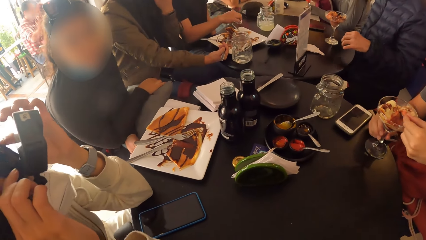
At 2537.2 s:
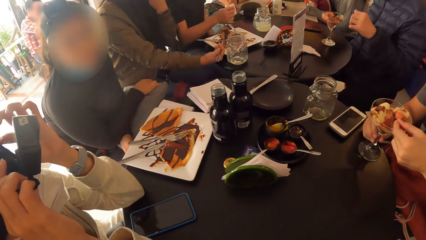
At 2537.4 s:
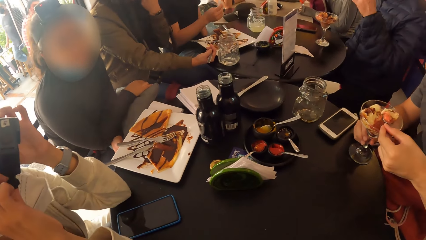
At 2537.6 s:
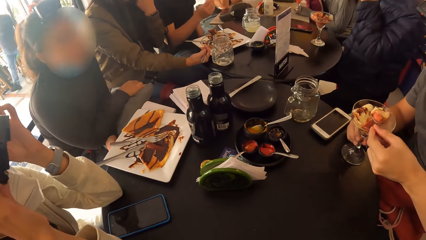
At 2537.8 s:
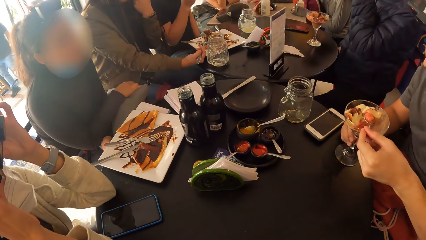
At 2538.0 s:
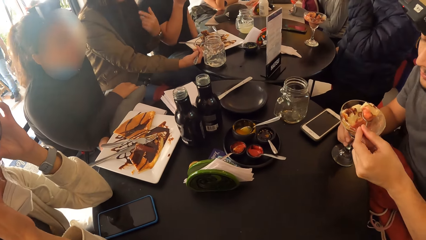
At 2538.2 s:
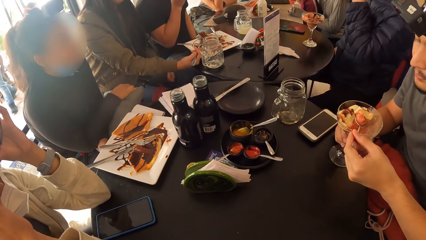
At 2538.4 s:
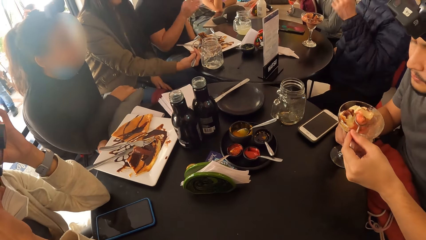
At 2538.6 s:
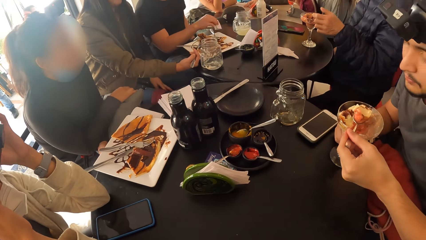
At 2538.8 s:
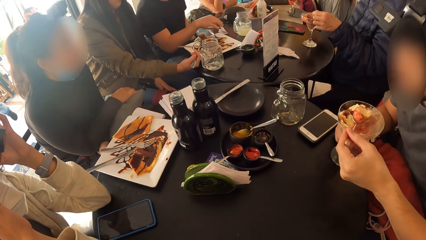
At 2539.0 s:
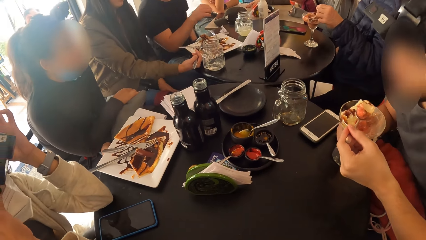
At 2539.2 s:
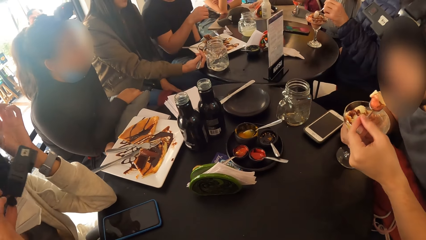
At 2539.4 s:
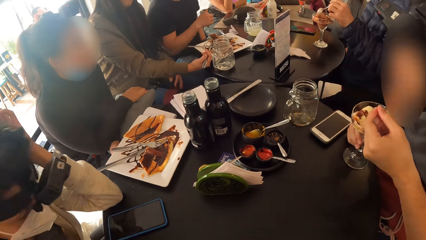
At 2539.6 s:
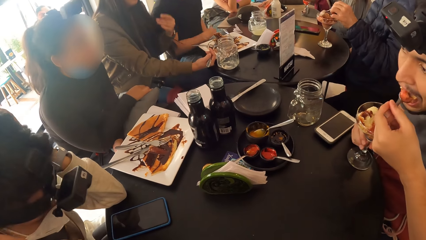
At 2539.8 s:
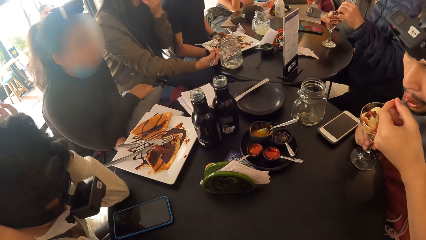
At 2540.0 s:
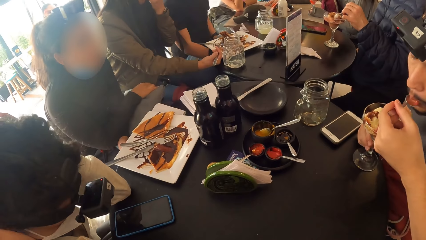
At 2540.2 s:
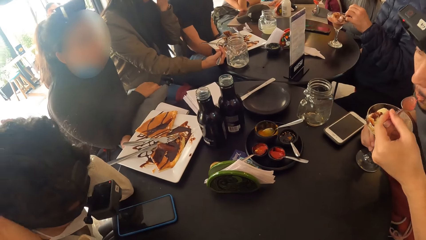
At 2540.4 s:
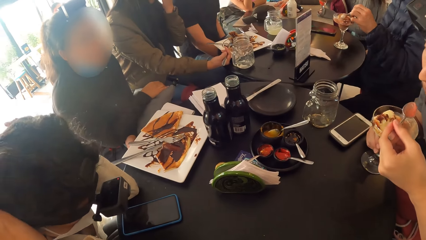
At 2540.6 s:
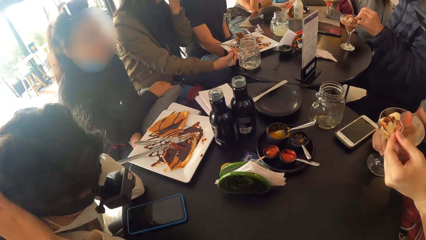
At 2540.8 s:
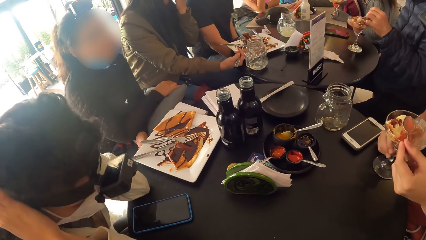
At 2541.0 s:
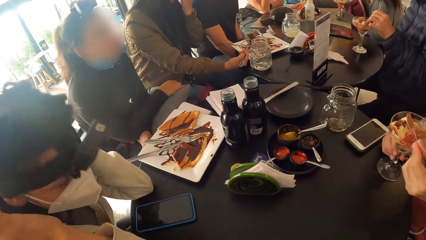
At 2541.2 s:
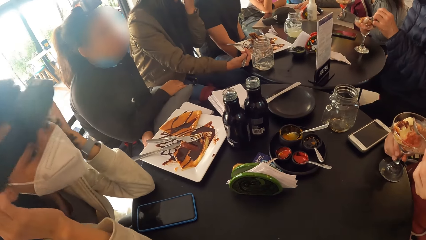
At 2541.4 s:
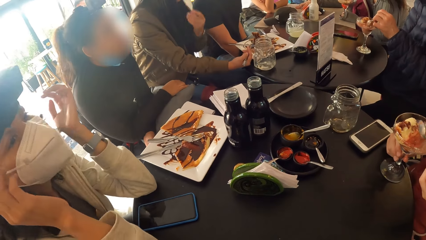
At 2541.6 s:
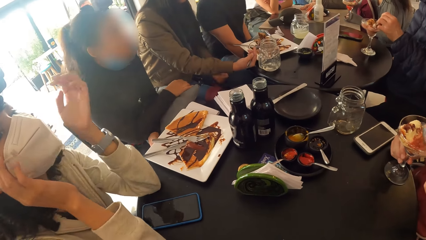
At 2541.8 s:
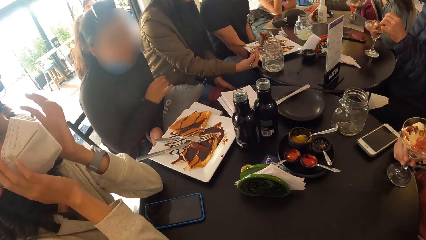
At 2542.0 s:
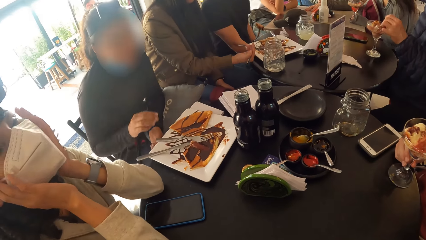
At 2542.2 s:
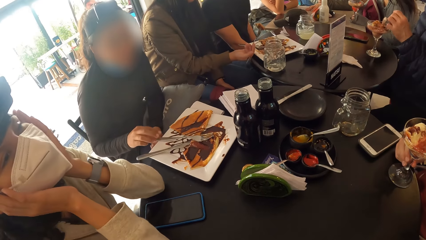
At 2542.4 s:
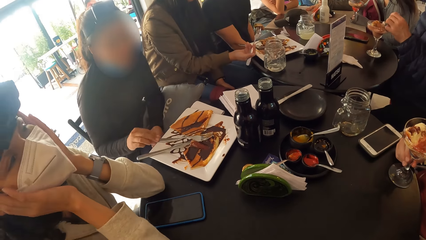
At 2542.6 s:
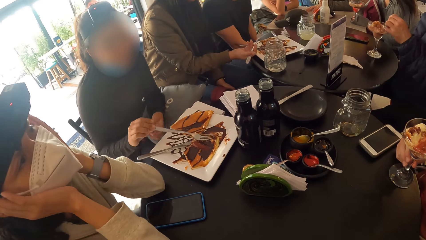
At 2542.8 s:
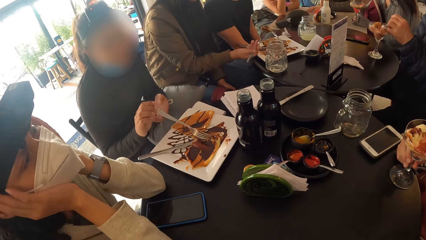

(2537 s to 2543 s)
A man eats the ice cream on the spoon in his left hand. A woman picks up the fork from the plate with her right hand.

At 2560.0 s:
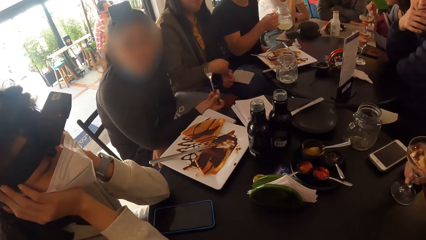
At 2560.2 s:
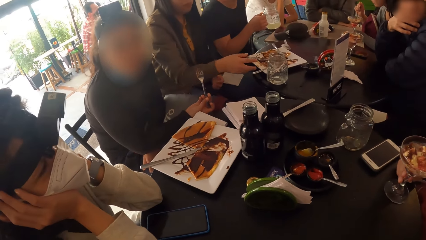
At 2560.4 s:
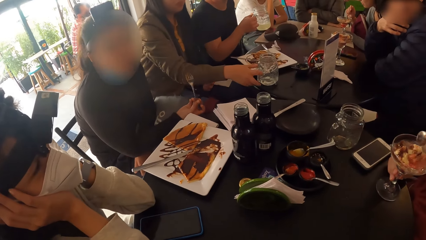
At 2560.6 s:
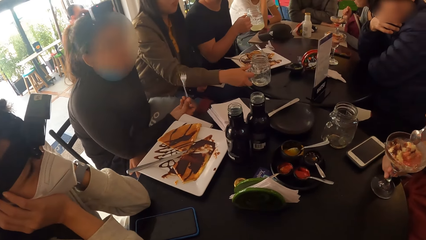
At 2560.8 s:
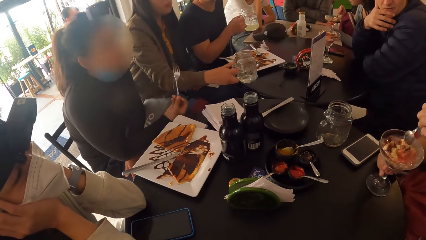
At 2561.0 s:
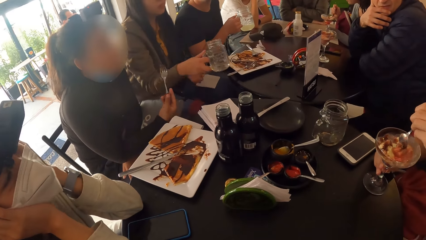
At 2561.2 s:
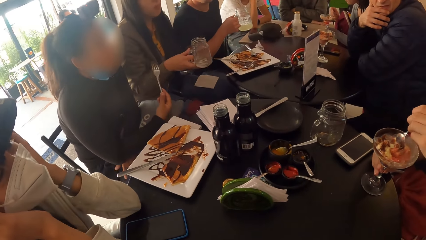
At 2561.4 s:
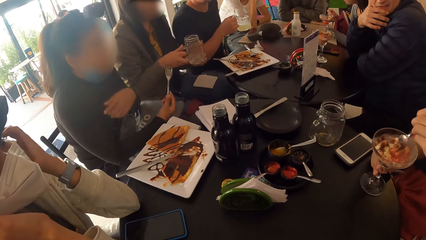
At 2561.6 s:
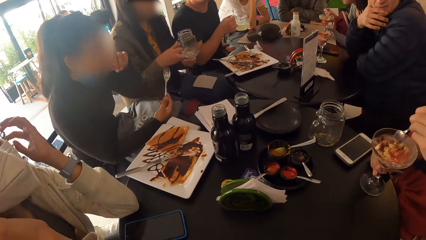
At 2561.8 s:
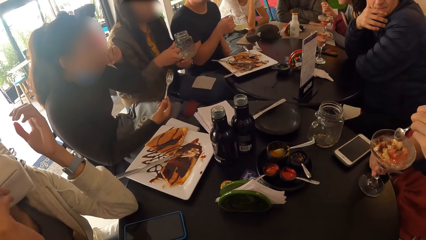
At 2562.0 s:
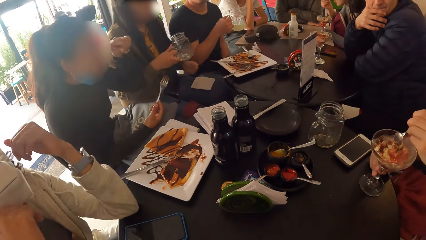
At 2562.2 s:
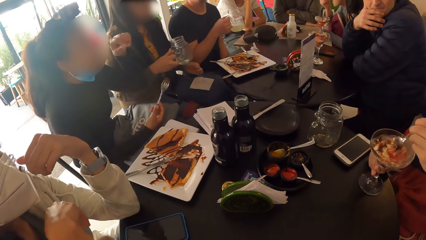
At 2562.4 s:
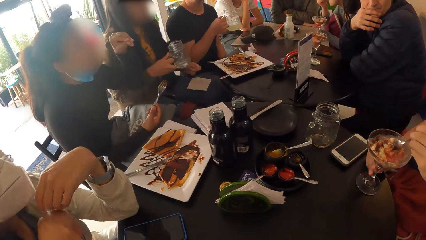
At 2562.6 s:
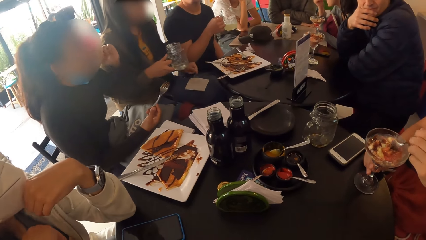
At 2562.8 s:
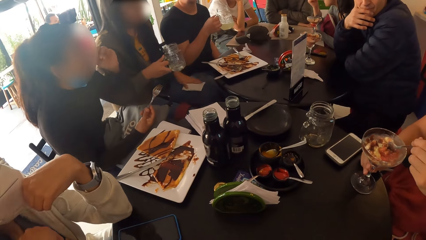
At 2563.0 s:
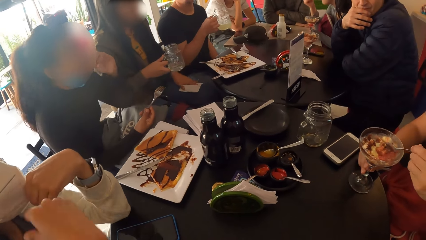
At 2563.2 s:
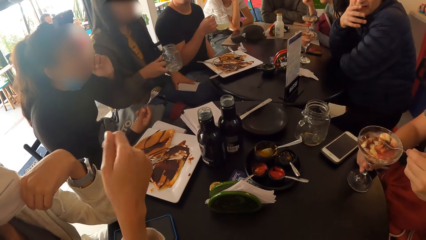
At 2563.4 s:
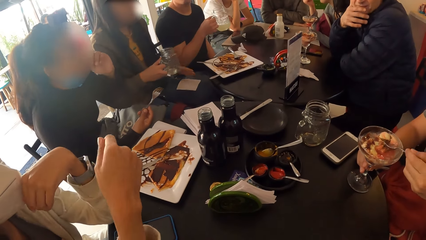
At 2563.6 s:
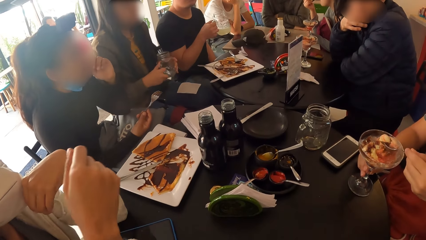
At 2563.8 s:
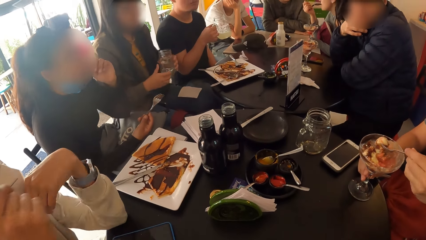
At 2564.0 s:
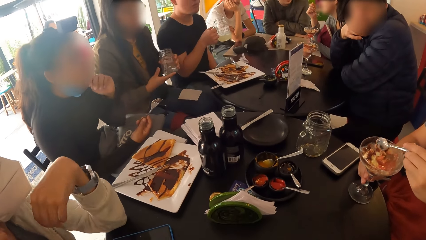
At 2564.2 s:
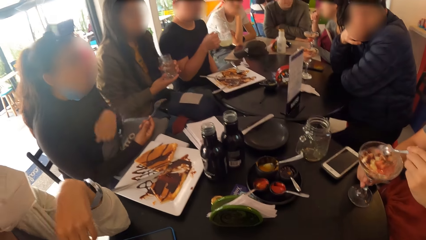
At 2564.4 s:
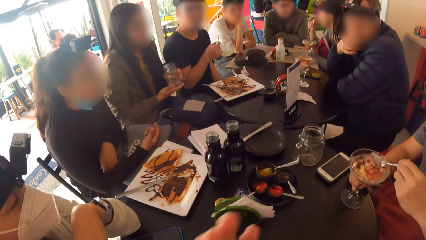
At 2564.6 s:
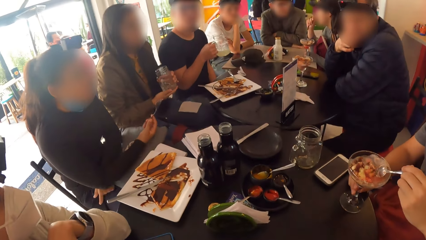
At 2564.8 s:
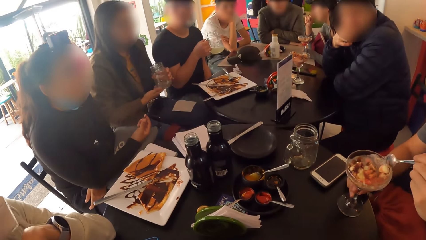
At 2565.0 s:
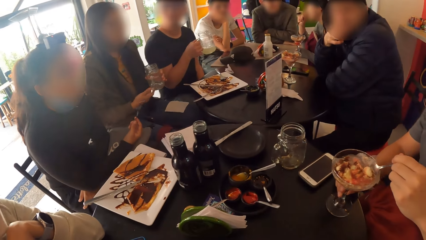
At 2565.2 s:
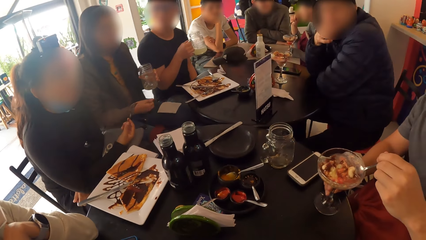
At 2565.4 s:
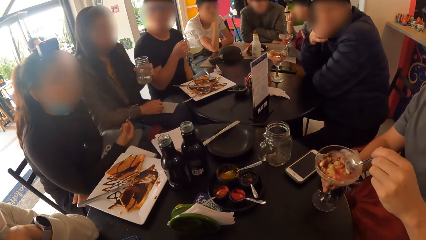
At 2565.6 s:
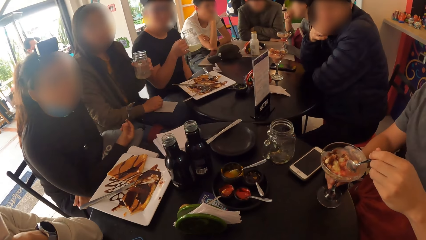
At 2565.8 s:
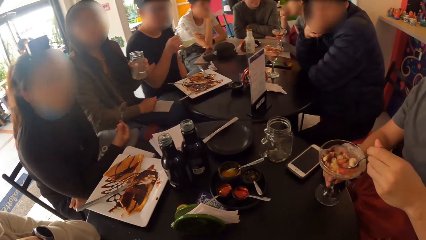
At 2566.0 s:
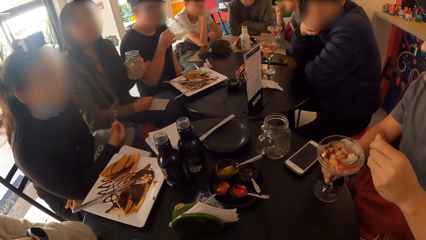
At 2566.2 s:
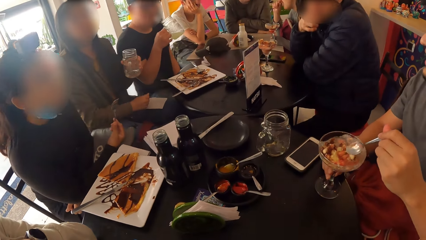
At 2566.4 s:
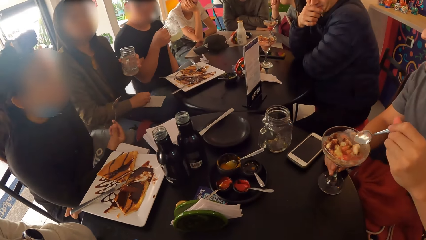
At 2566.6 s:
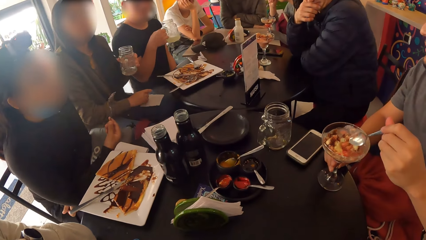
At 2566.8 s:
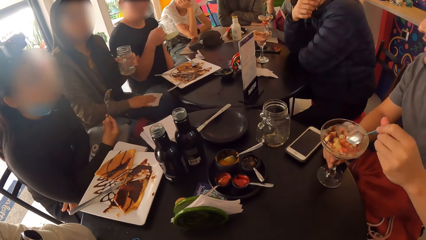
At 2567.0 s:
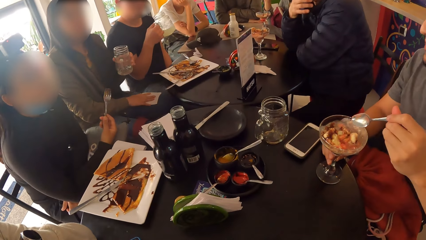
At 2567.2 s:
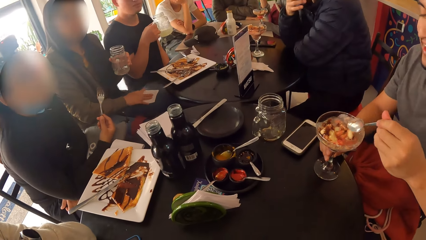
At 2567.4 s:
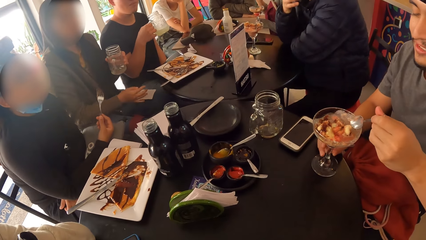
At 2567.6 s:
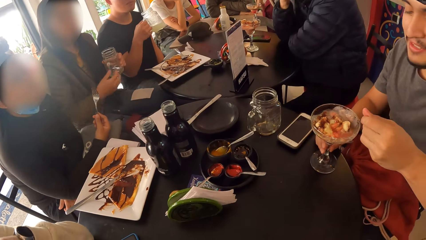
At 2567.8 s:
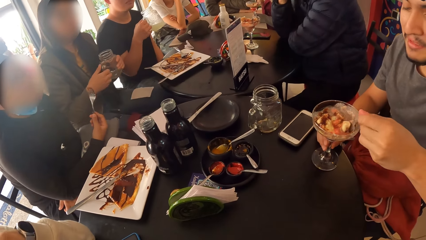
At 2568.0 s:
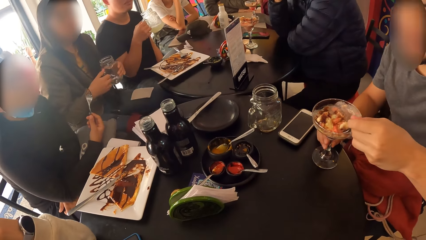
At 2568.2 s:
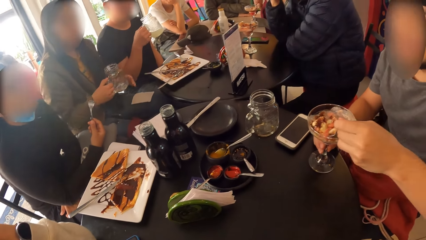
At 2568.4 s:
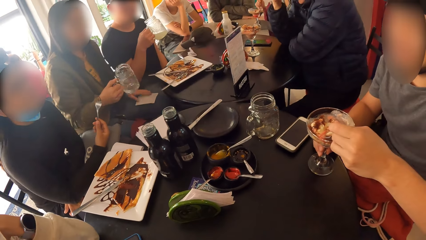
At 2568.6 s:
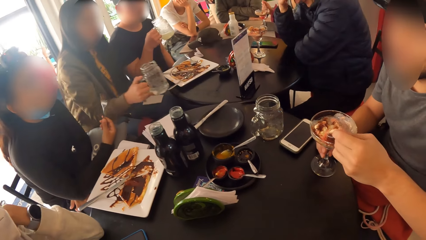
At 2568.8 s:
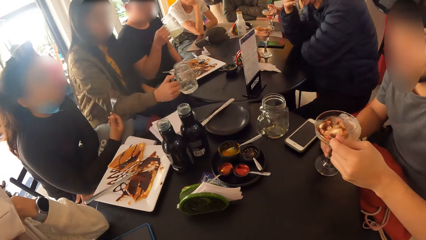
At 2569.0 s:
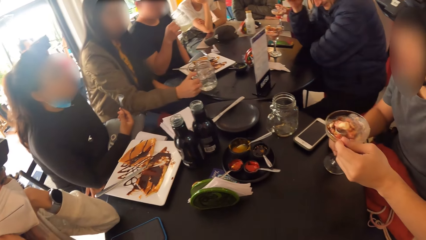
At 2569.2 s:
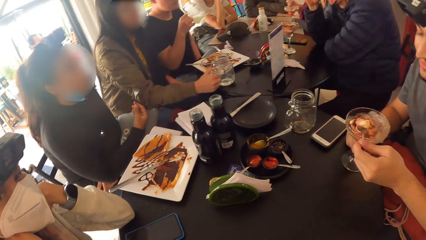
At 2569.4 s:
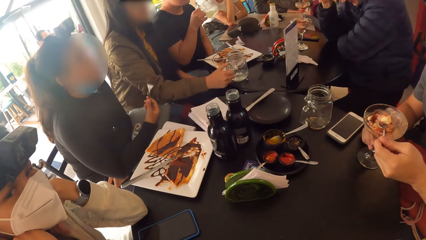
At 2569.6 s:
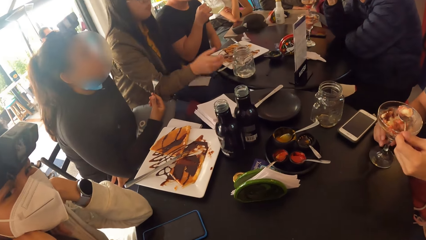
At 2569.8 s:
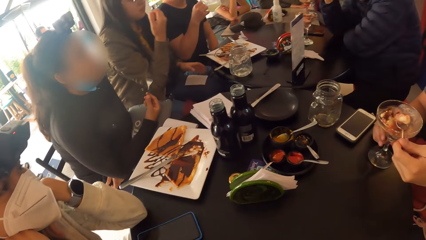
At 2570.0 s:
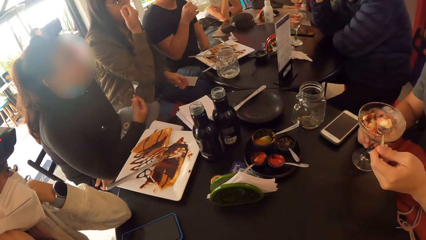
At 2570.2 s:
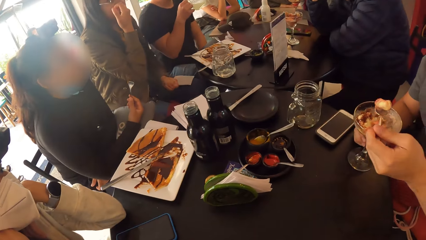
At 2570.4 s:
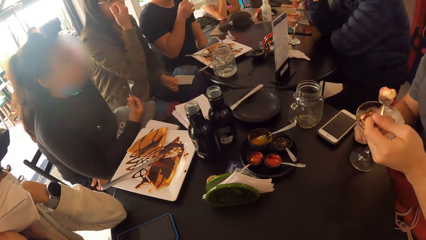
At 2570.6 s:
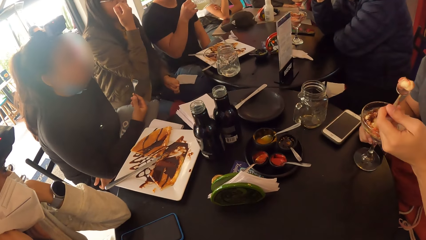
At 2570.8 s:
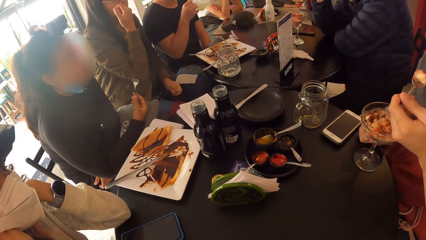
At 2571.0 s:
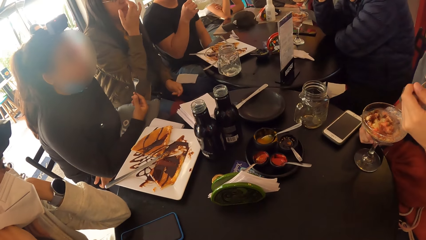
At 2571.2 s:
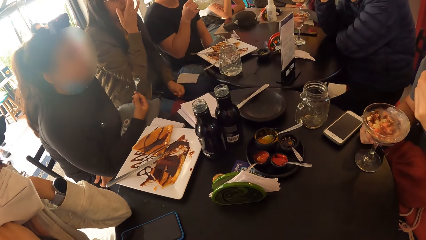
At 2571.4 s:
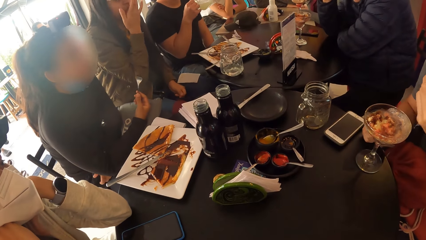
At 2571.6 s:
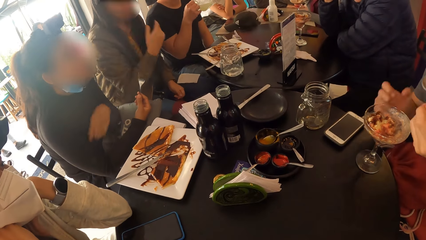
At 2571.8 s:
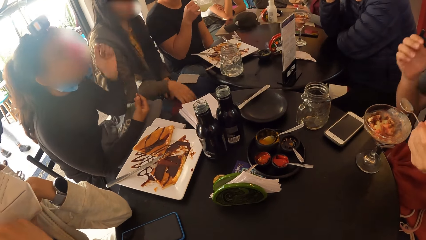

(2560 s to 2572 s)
A woman picks up a glass of lemonade from the table with her right hand. The woman passes the glass of lemonade from her right hand to her left hand. The woman passes the glass of lemonade from her left hand to her right hand. The woman drops the glass of lemonade in her right hand on the table.
